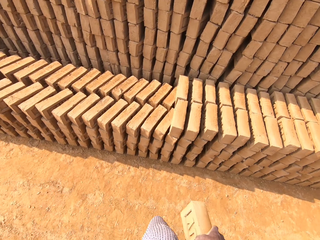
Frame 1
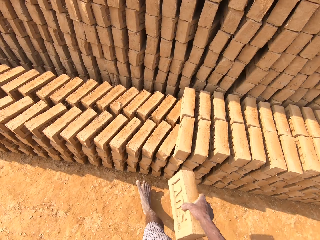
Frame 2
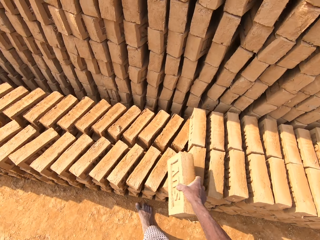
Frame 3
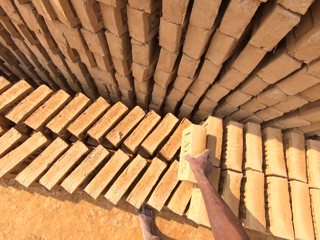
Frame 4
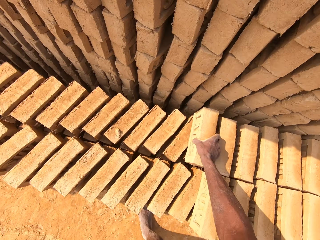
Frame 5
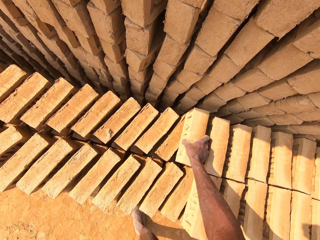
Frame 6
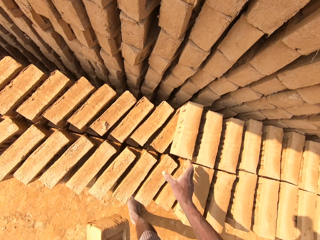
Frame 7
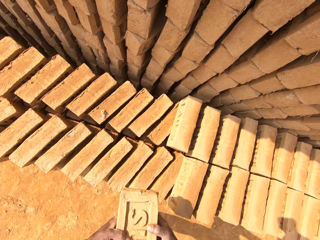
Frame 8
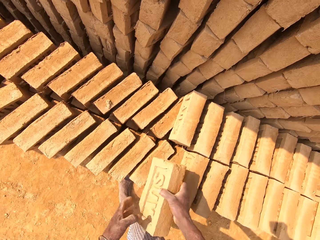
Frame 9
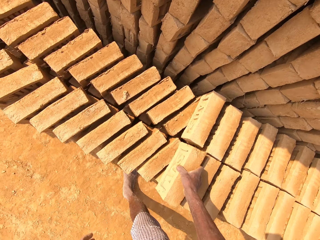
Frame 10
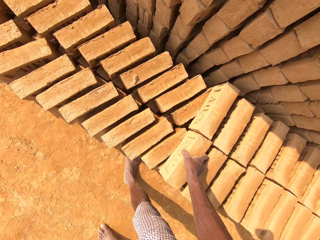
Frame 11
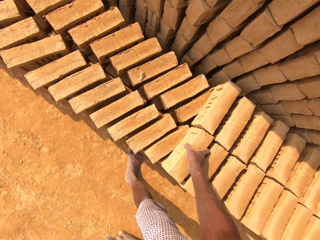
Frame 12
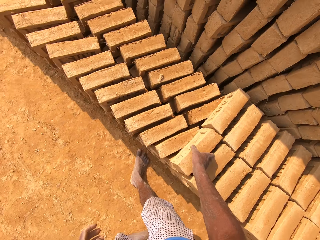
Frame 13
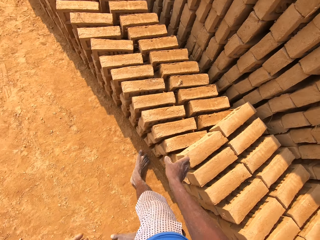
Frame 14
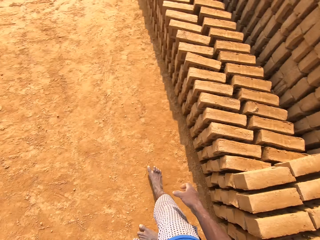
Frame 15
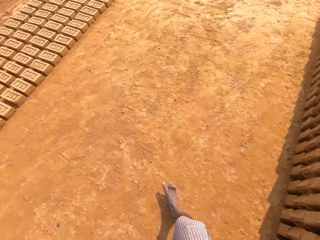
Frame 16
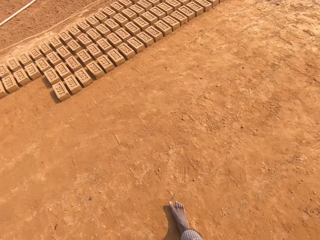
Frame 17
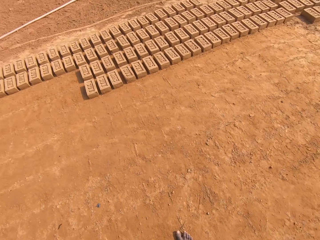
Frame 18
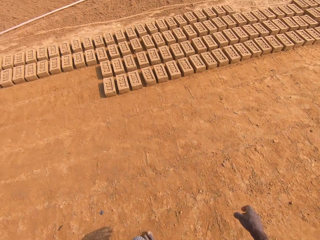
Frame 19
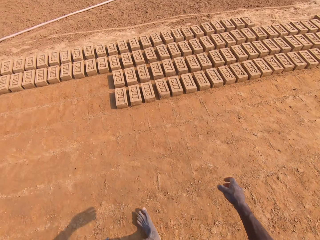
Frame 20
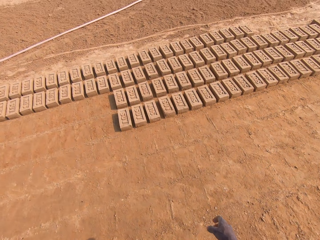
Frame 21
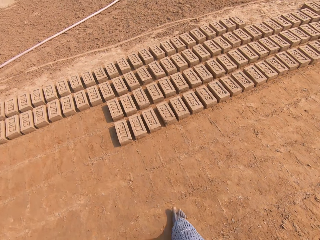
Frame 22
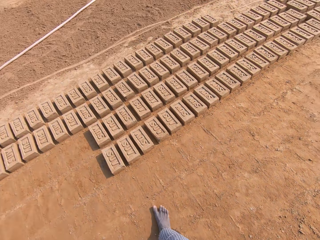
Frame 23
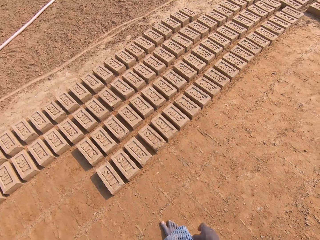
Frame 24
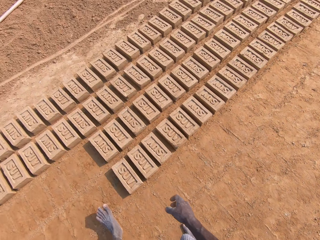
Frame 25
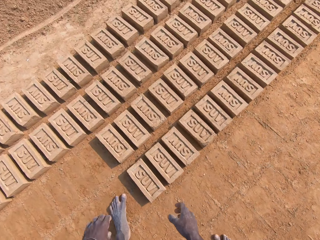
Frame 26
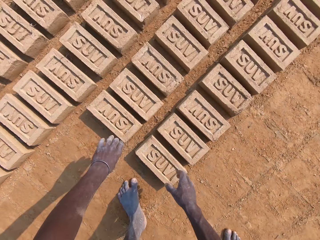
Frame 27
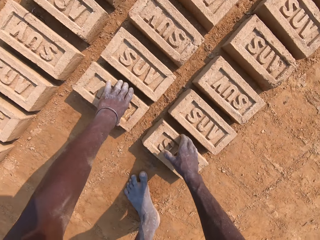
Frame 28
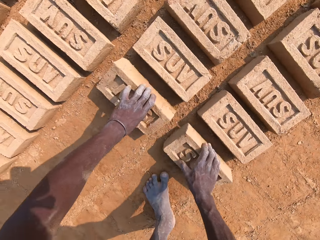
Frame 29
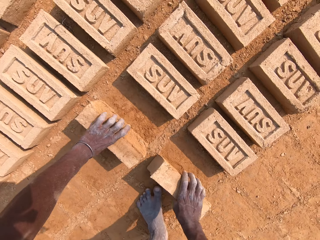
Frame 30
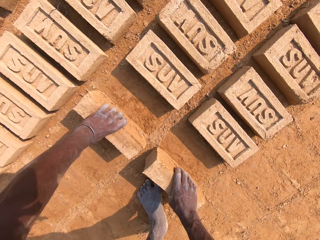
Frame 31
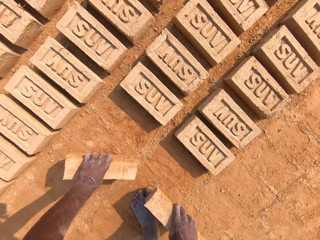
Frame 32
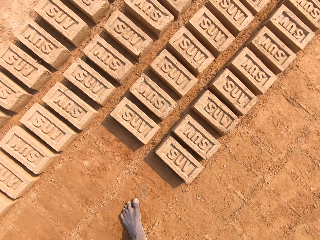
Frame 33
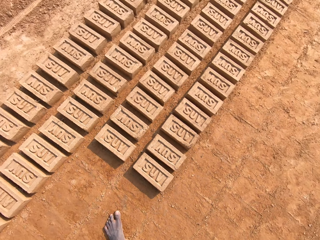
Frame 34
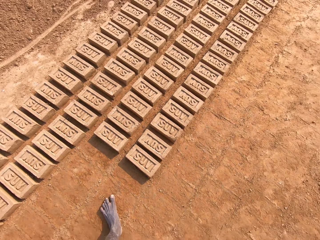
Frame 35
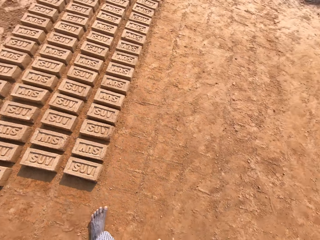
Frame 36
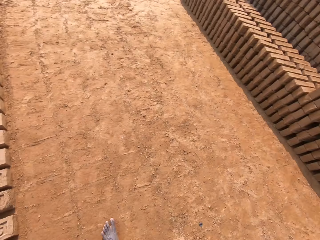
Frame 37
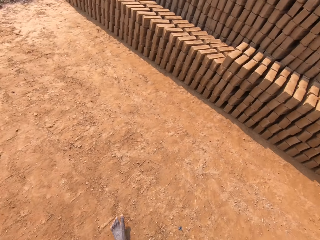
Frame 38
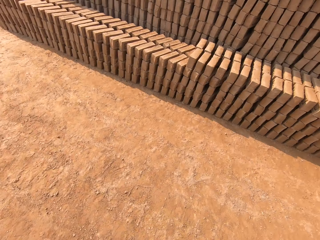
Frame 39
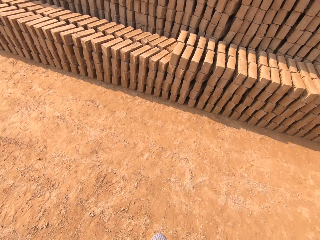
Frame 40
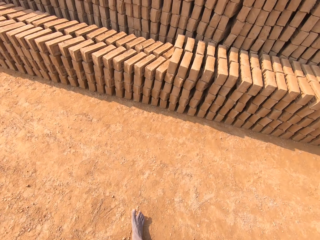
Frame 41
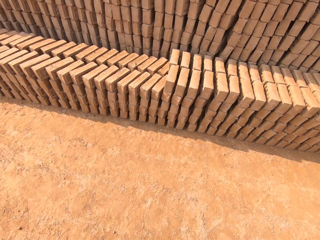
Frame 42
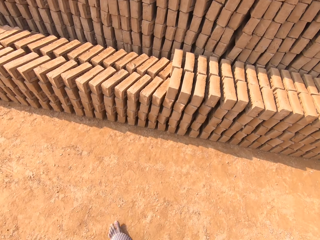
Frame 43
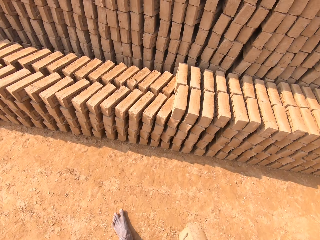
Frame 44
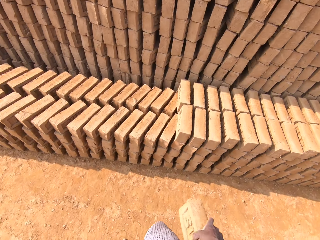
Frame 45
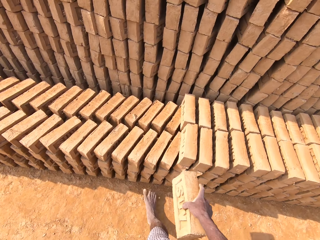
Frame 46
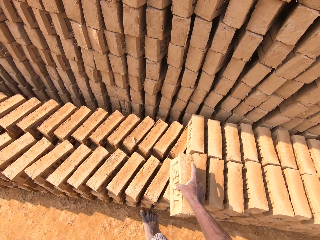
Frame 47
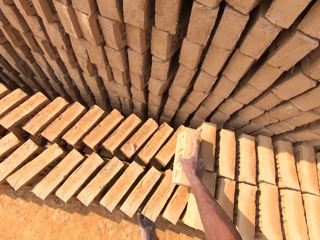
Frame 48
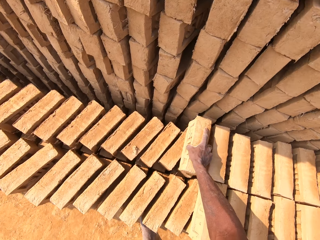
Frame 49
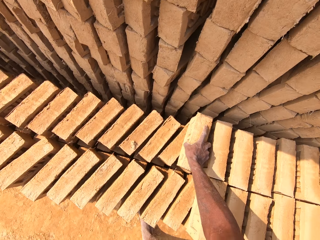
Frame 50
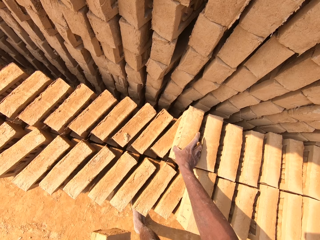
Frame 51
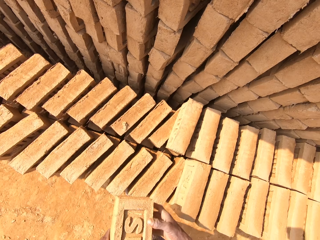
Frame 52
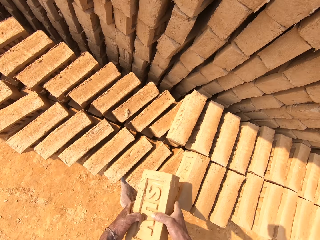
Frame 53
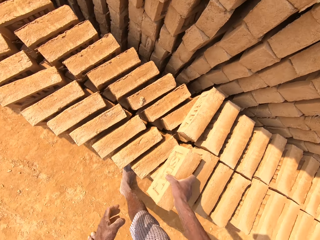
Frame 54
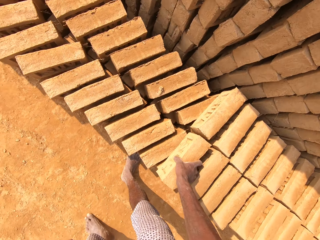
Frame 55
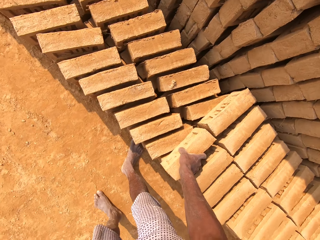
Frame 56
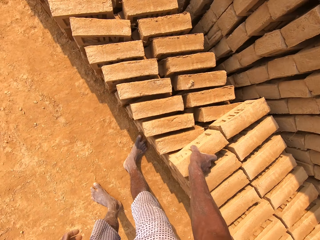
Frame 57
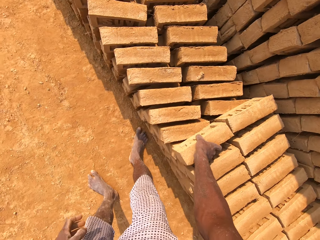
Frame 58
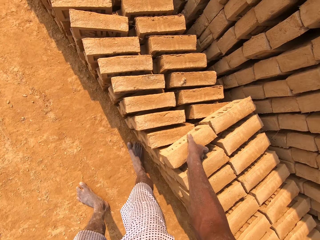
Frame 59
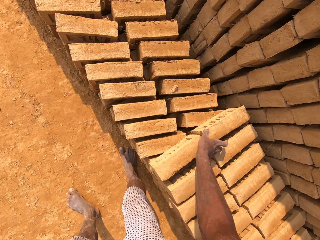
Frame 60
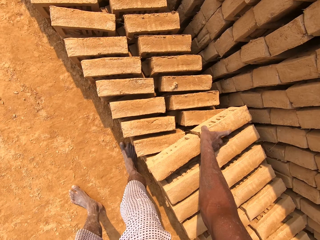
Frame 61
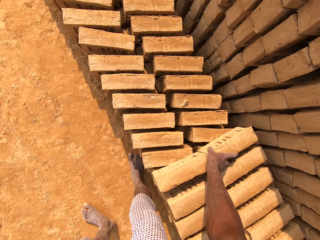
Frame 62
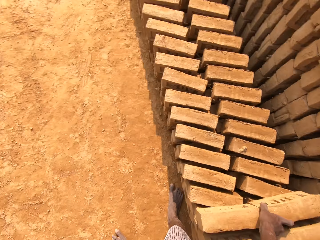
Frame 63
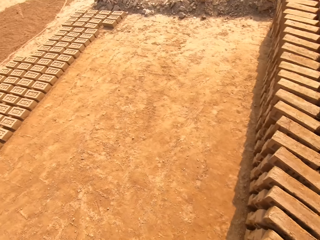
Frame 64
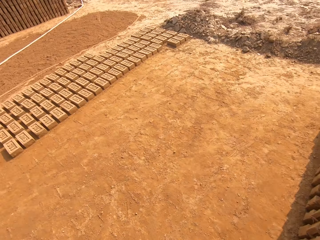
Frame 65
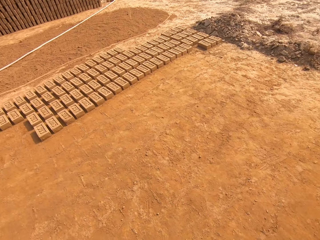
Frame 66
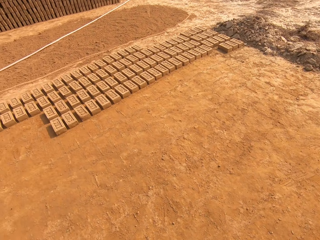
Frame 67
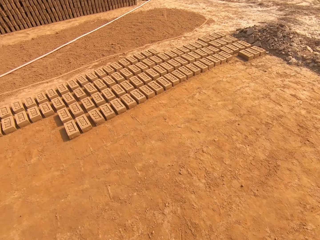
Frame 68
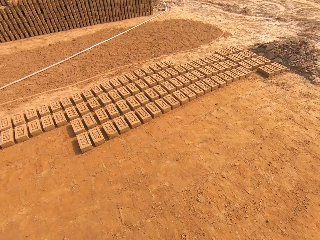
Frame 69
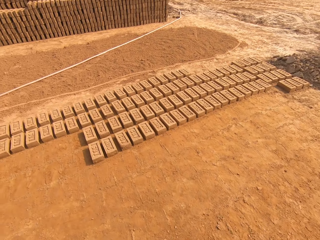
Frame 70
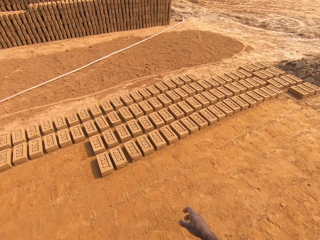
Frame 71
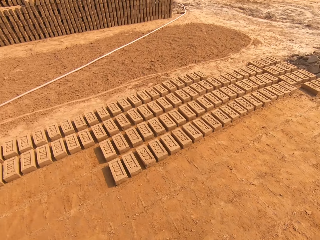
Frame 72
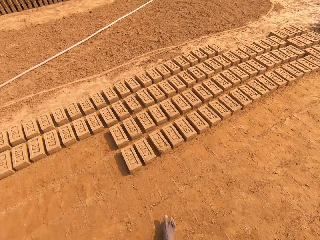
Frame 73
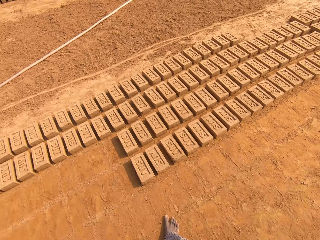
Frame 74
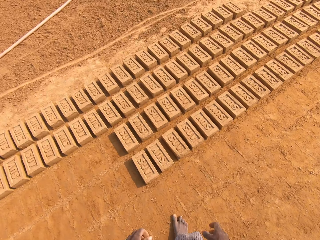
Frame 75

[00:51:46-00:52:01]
The camera wearer puts a brick on other bricks. They put a brick on other bricks again. They walk around the field. They pick bricks from the ground. They walk around the field. They put a brick on other bricks. They put a brick on other bricks again. They move a brick on other bricks. They walk around the field.

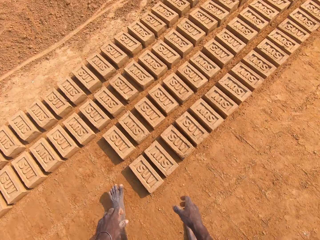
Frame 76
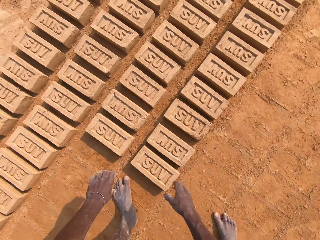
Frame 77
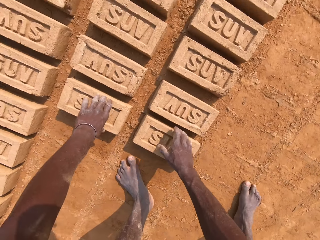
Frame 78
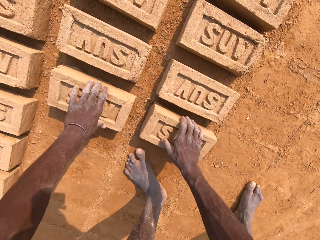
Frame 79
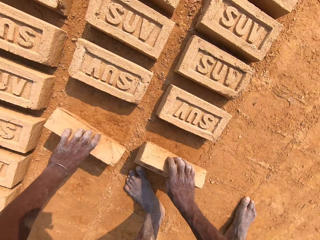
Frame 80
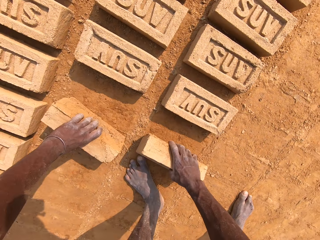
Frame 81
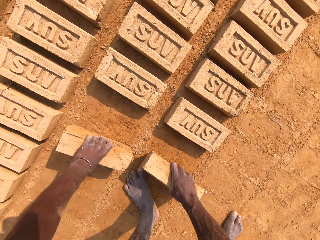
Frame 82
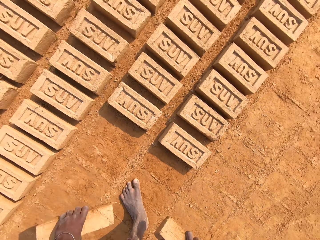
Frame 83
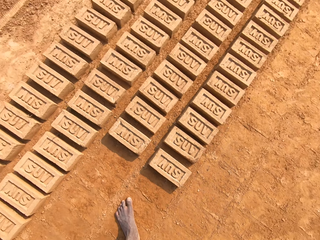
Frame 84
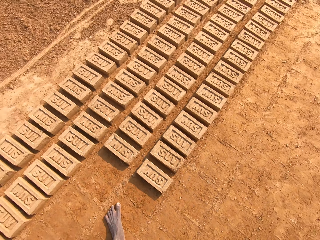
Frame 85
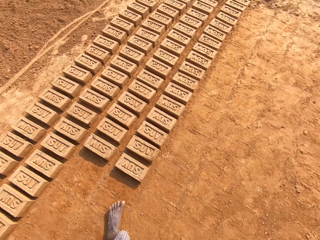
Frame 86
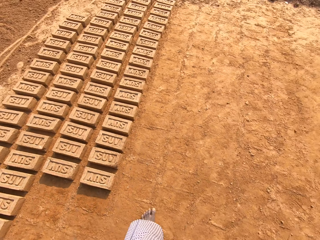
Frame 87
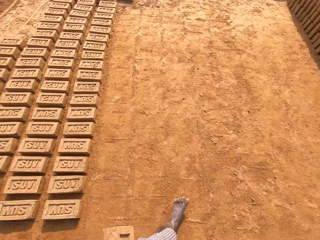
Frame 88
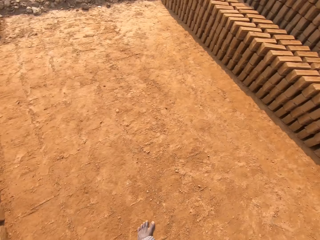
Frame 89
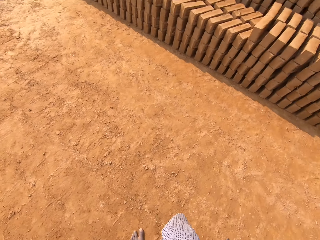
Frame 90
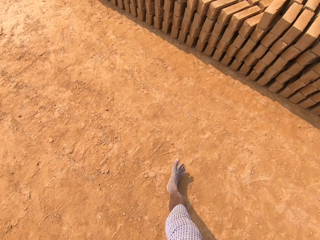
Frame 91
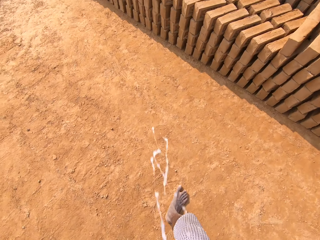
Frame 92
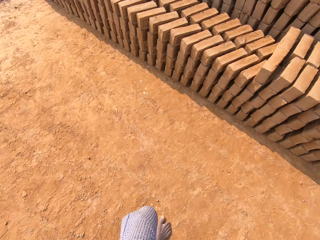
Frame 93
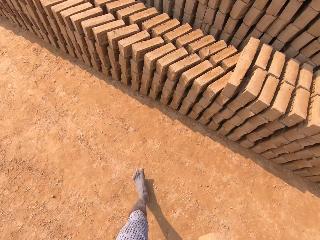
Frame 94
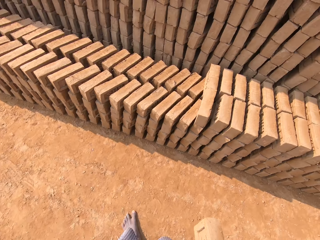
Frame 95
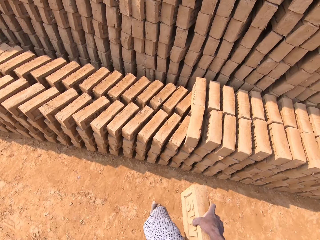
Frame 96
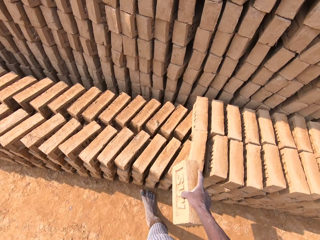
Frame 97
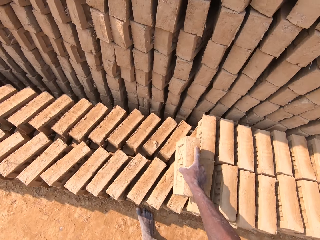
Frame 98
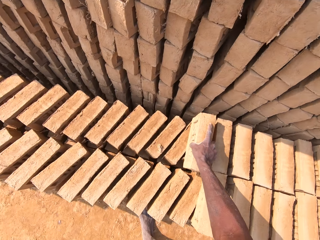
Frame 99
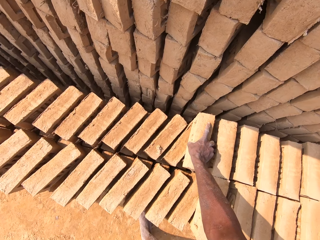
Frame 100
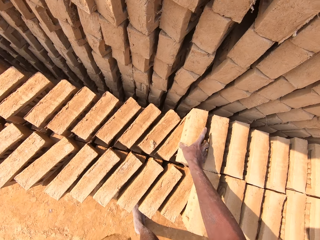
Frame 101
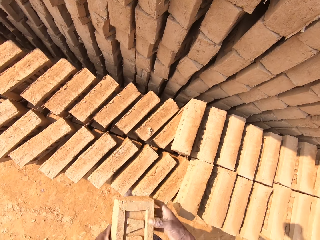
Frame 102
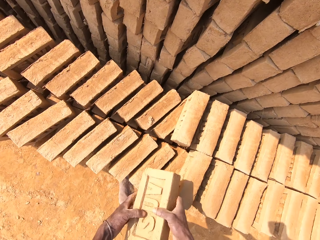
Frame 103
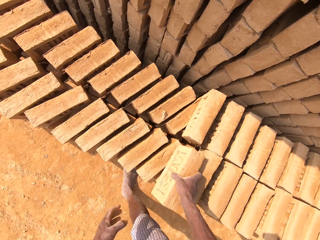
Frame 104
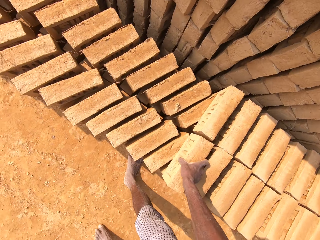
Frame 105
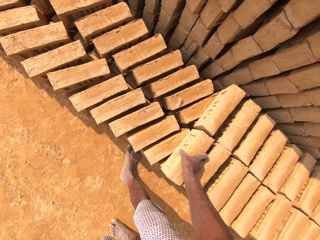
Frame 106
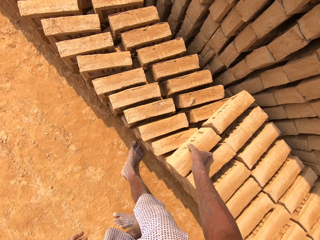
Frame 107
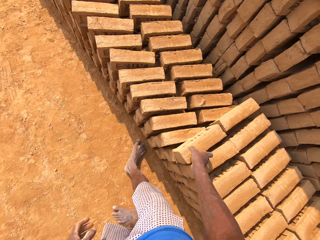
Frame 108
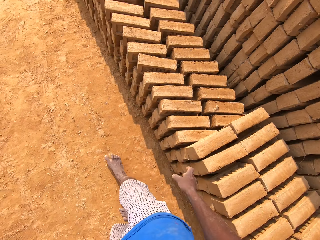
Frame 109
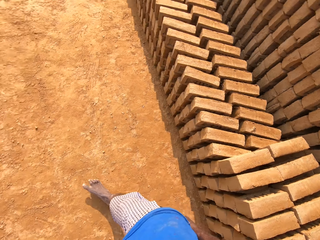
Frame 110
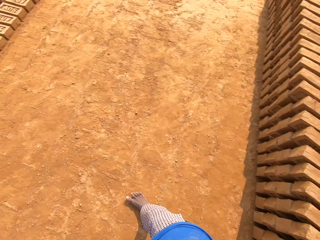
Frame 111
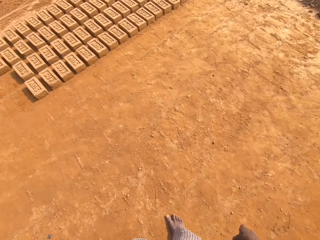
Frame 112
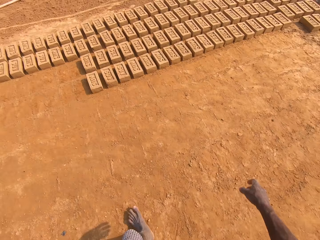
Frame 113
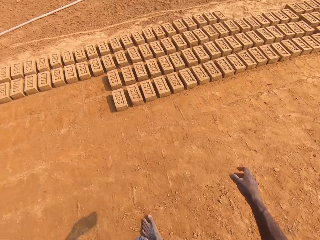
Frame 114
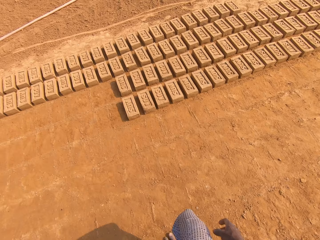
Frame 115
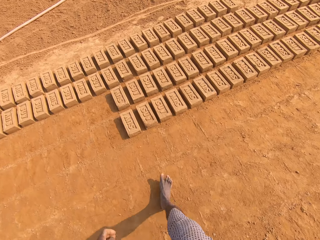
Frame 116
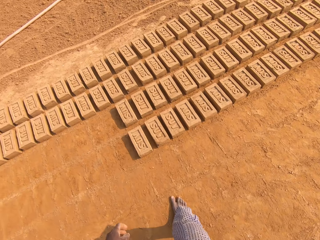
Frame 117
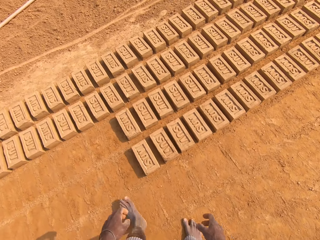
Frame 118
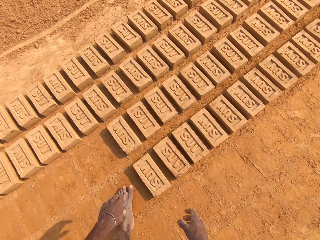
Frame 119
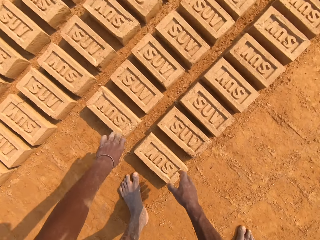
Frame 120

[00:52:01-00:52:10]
The camera wearer picks bricks from the ground. They walk around the field. They put a brick on other bricks. They put a brick on other bricks again. They walk around the field.
